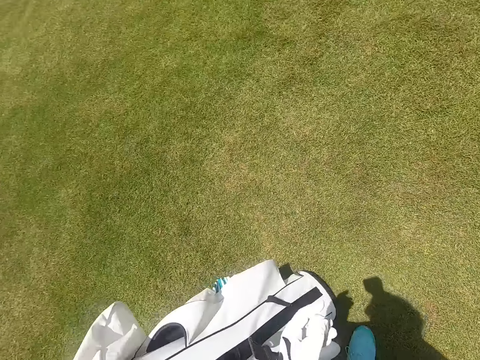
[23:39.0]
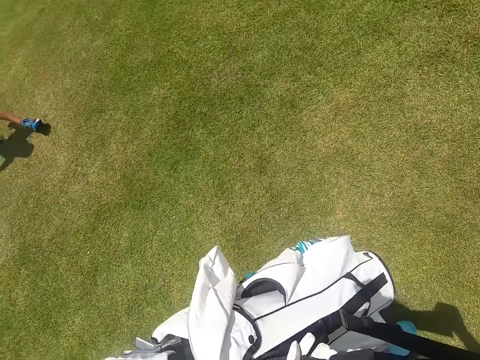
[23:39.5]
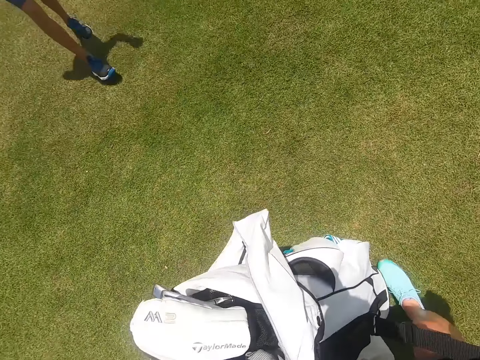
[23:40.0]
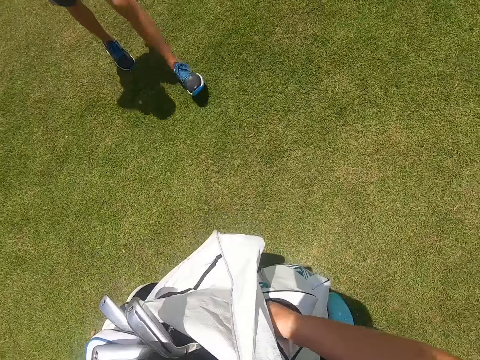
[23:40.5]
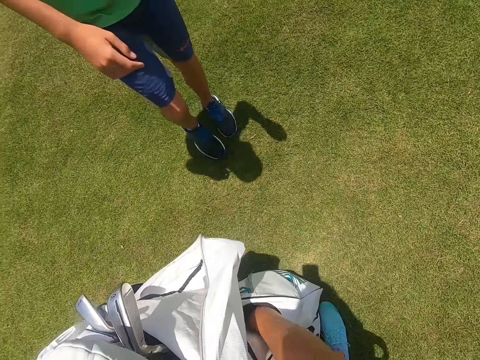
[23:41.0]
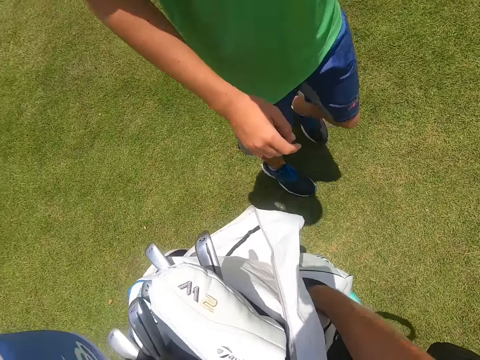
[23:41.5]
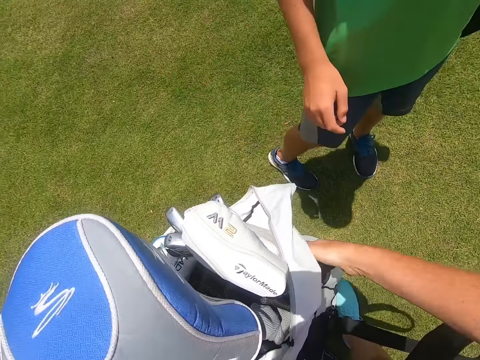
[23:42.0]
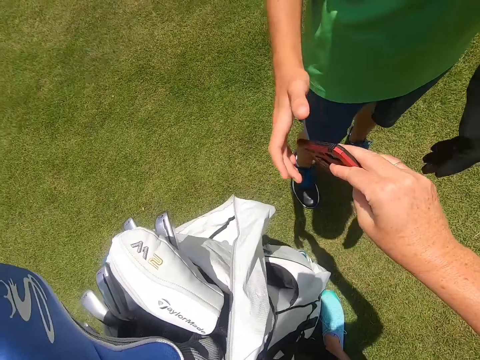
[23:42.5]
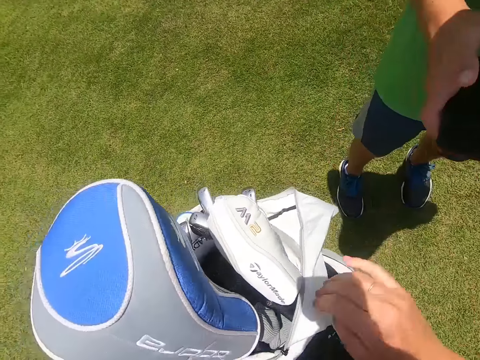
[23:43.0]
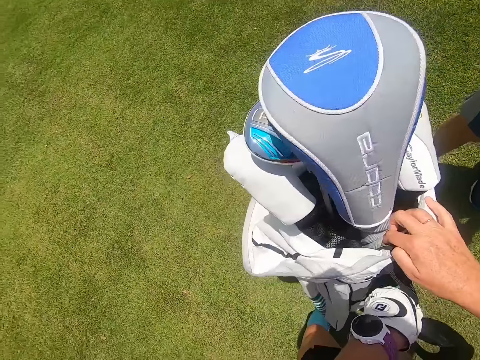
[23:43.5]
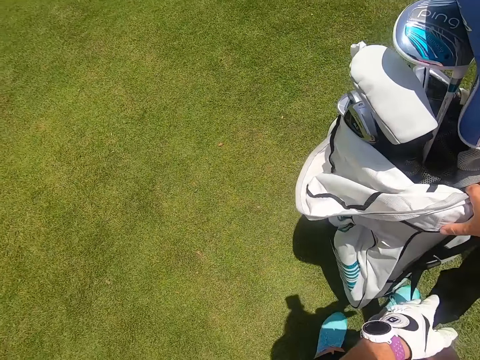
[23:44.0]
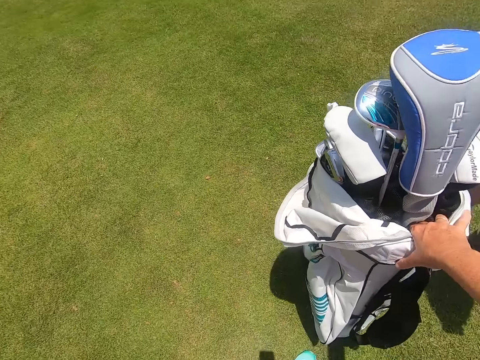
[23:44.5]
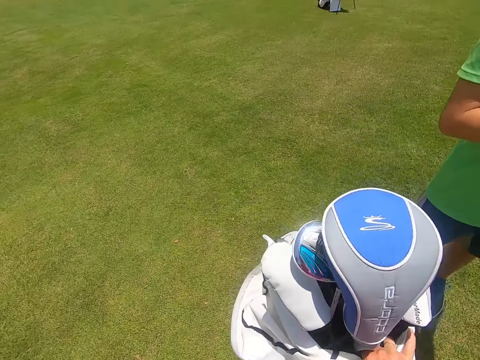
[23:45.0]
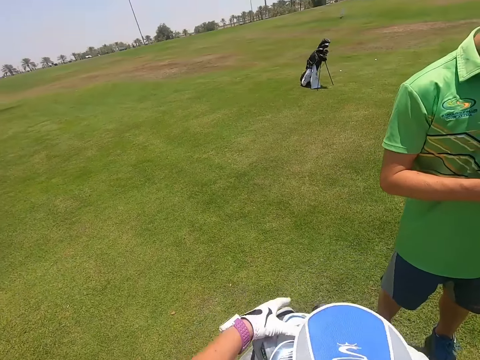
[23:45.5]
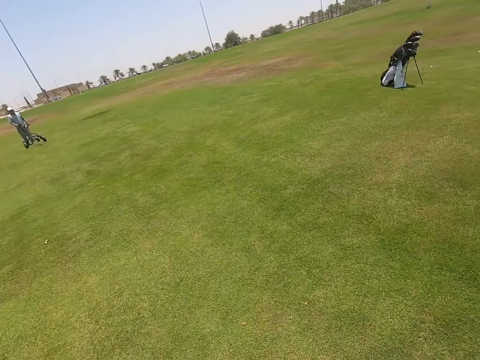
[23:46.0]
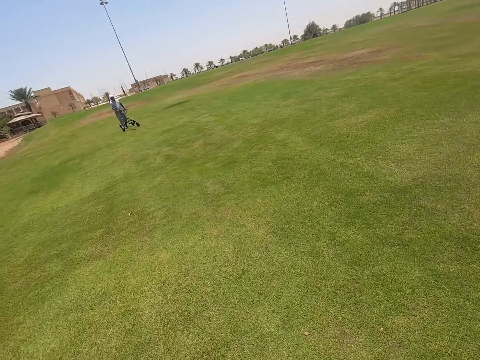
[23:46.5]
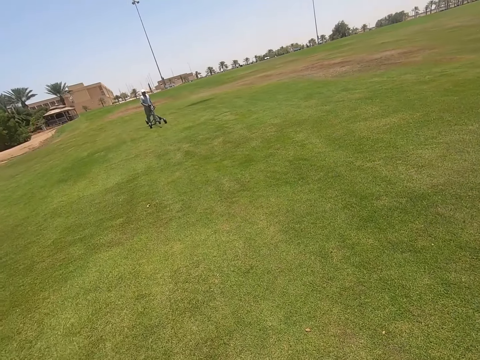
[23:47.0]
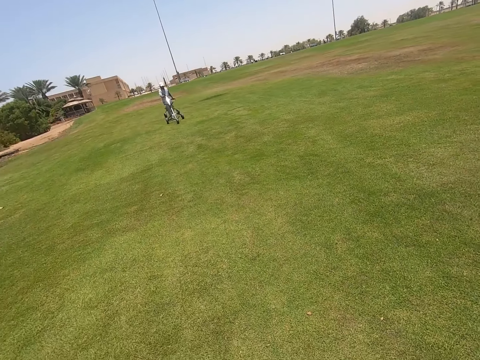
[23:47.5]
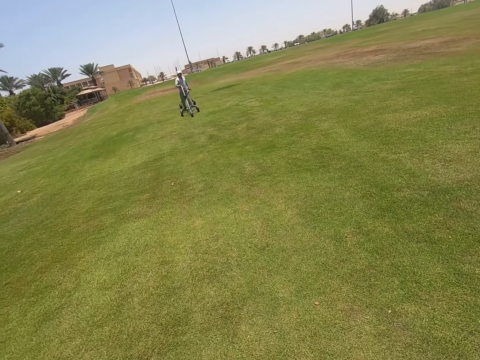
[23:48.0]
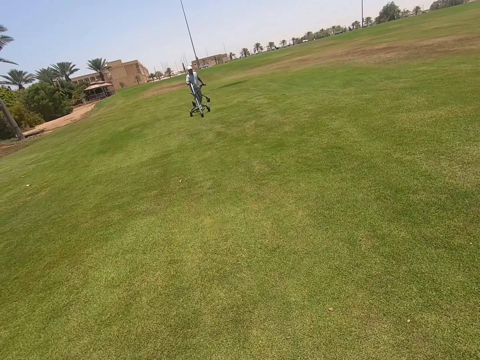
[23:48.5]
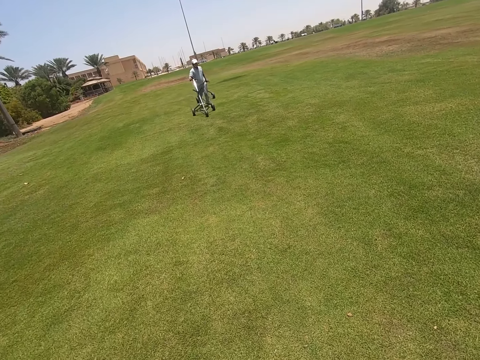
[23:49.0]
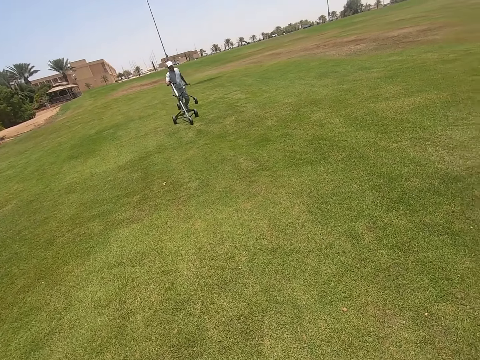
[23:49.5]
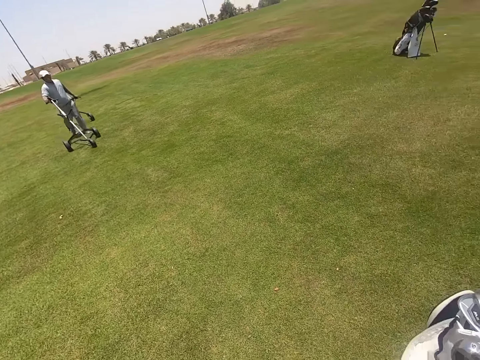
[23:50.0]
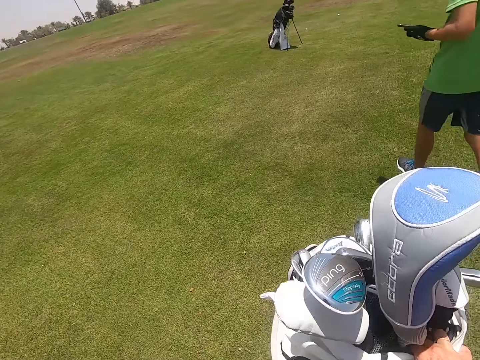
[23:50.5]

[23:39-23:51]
The camera wearer puts the golf bag down. They pick the phone from the golf bag. They hand over the phone to a player. They touch the golf bag. A man walks with the golf cart in his hand.

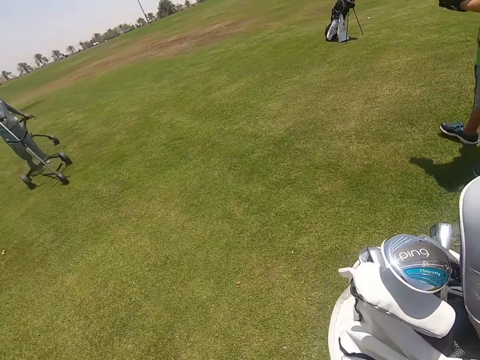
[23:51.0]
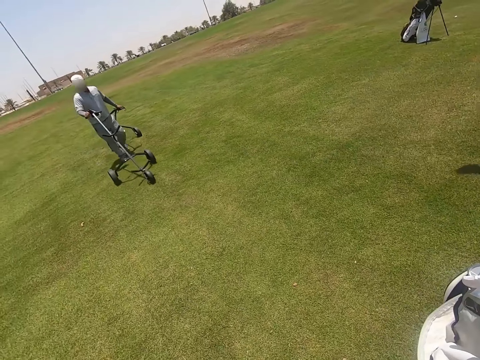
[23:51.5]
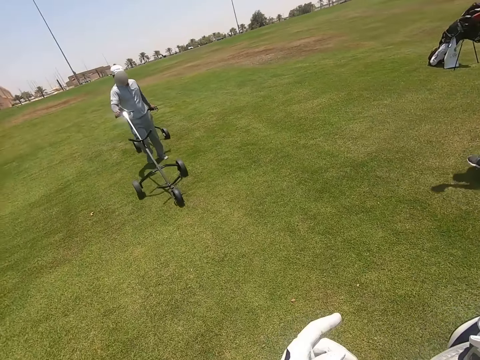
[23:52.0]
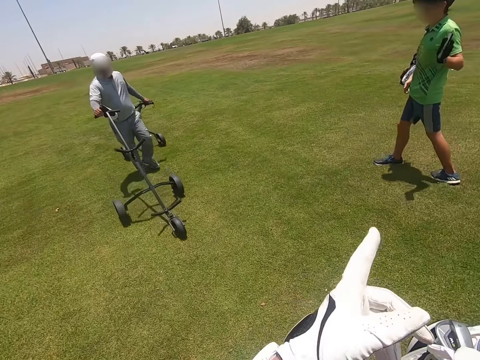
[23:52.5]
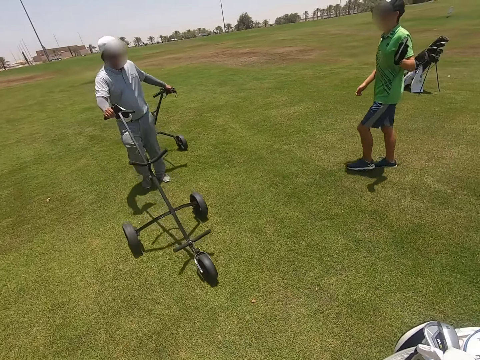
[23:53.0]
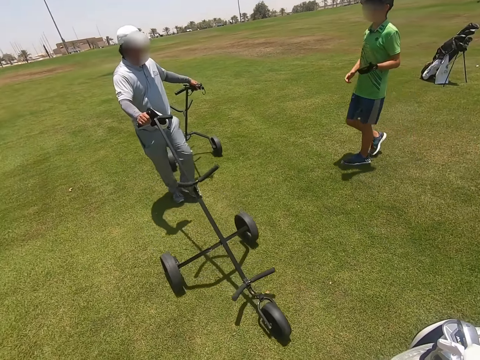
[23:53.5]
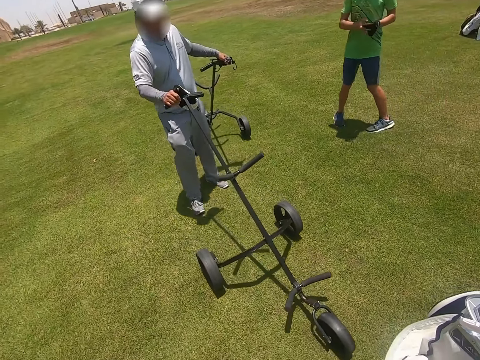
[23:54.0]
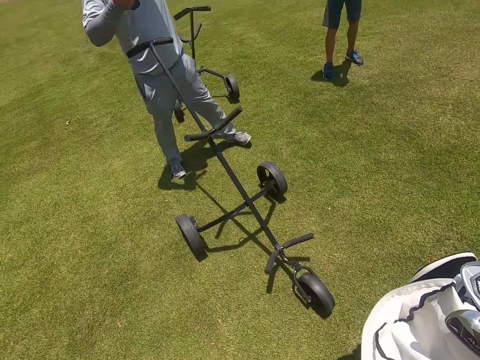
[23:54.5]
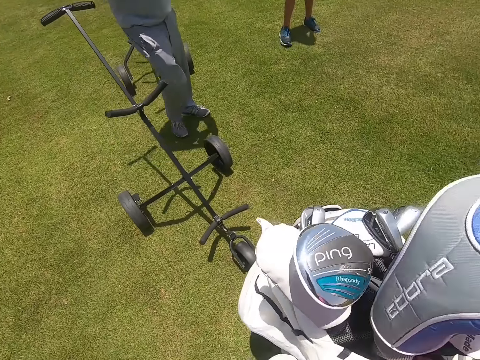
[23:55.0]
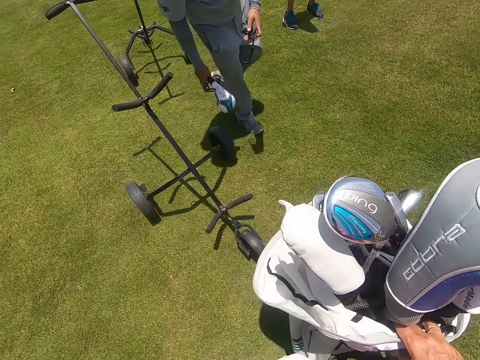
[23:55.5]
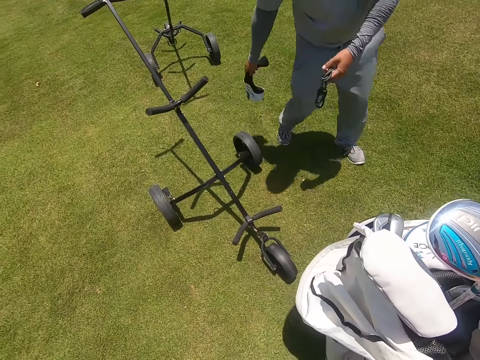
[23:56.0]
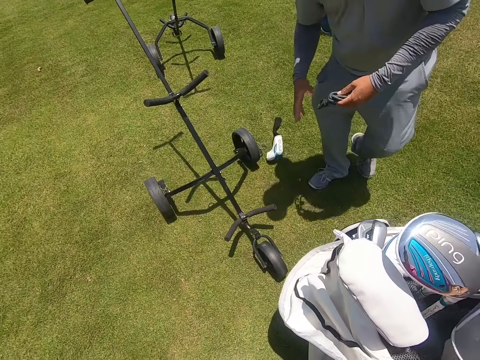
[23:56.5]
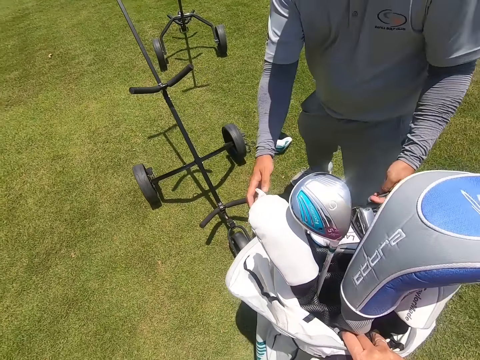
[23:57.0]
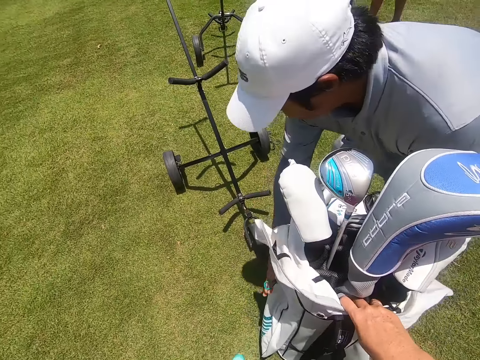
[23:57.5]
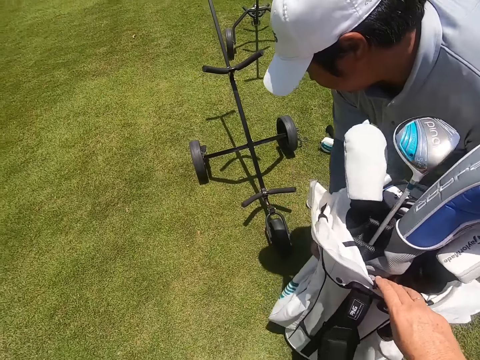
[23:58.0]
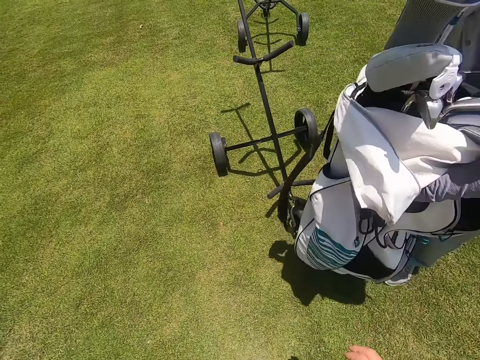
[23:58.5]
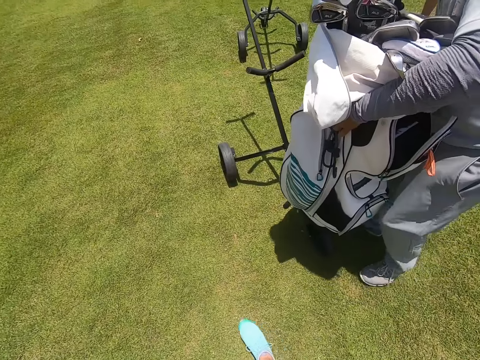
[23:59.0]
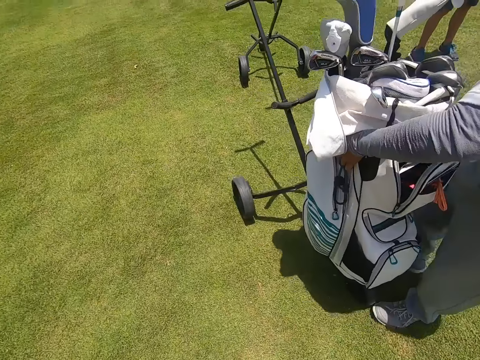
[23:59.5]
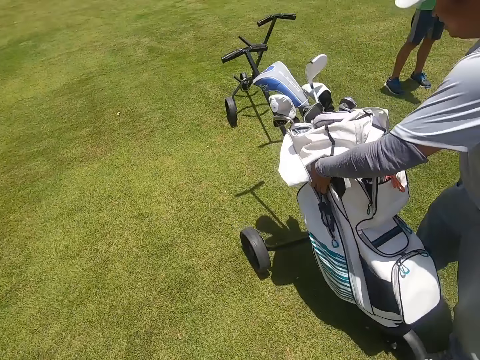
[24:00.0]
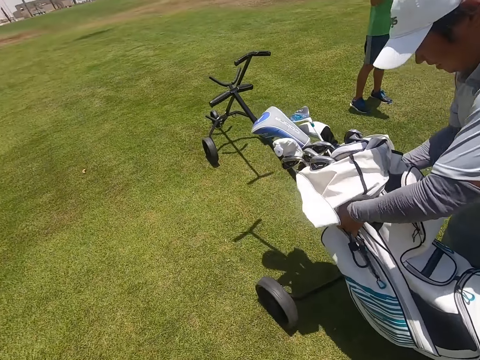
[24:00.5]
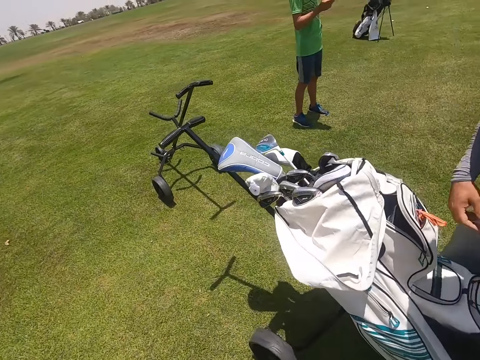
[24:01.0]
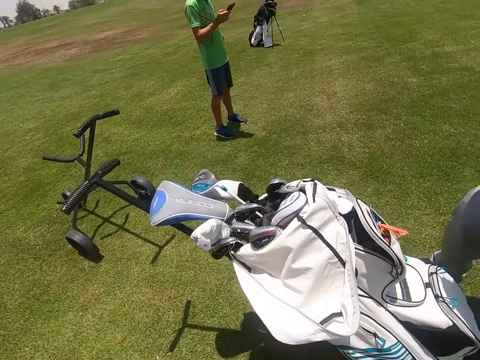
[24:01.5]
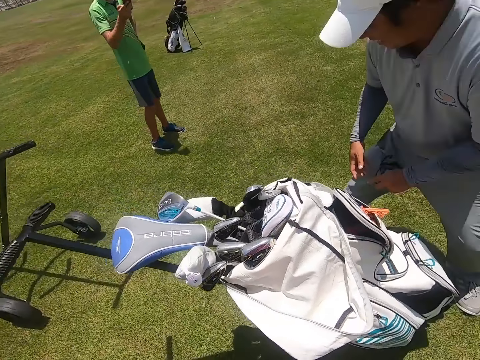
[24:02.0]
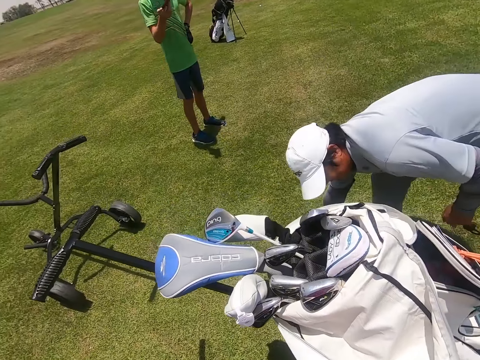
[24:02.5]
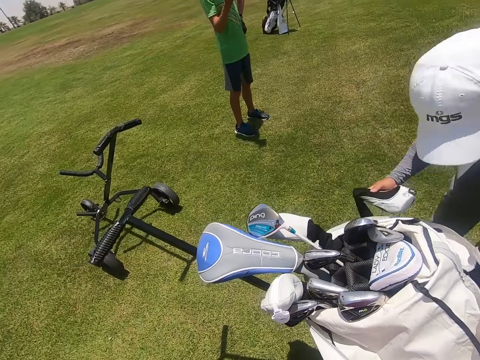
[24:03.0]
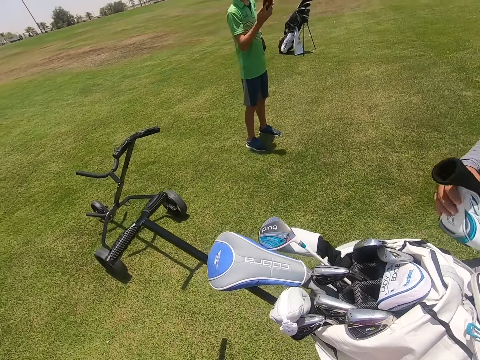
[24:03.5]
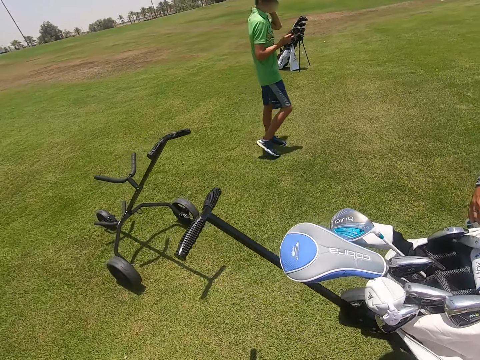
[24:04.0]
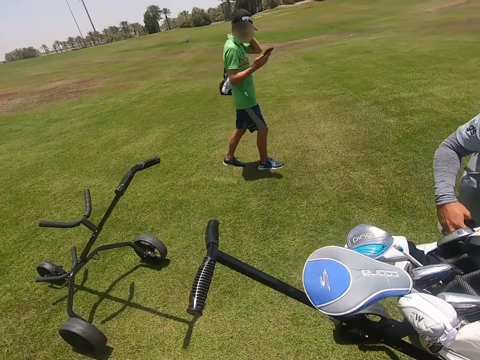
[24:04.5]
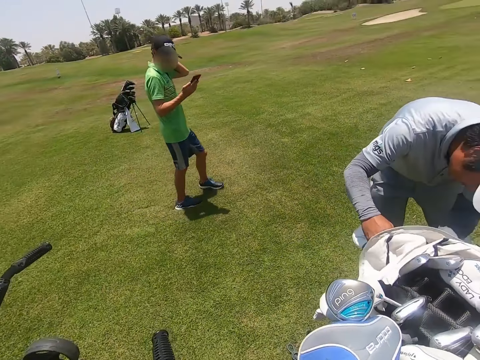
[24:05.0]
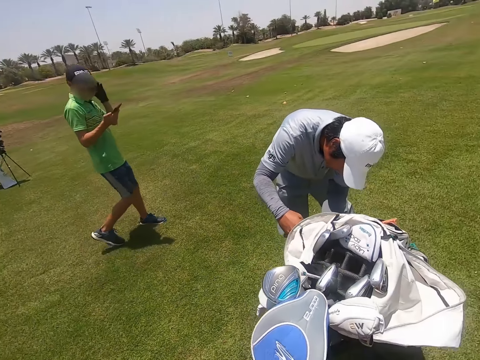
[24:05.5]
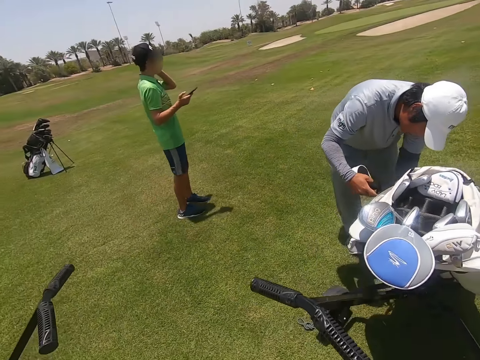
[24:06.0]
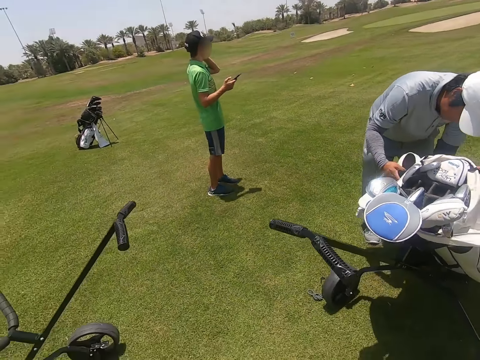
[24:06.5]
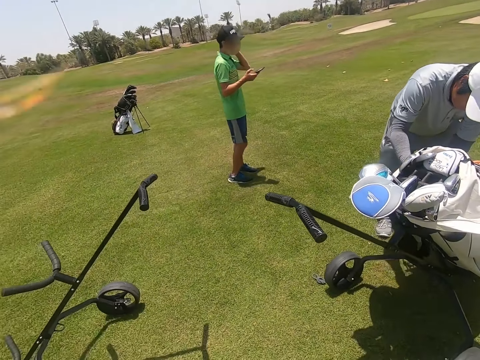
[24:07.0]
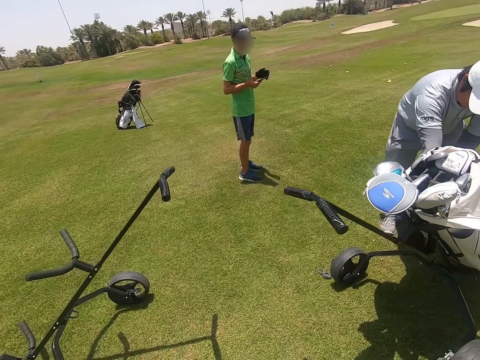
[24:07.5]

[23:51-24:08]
The camera wearer points a finger. A man places the glove on the ground, picks up the golf bag, places the golf bag on the golf cart, picks up the glove and places the glove to the golf bag. A person walks on the golf park and looks through the phone.
